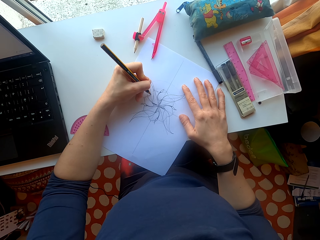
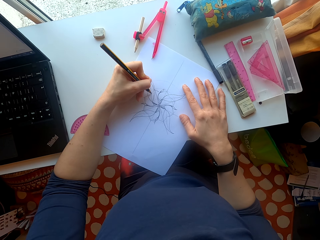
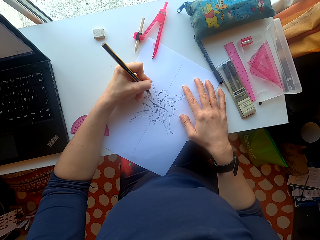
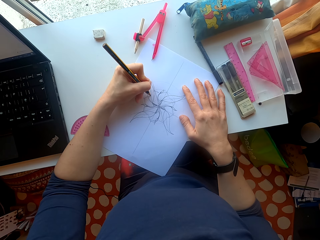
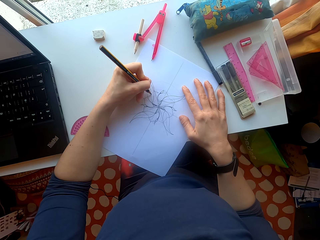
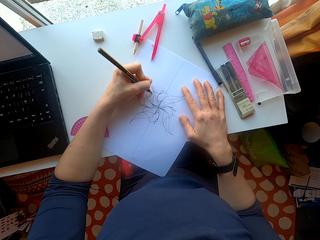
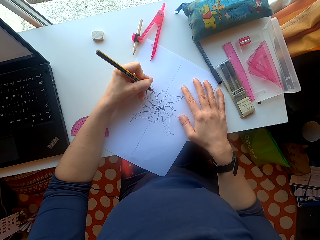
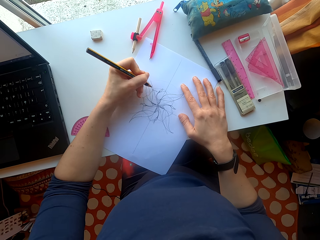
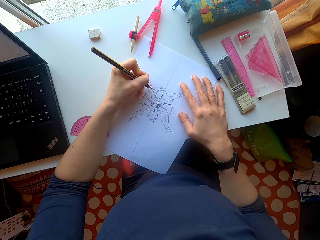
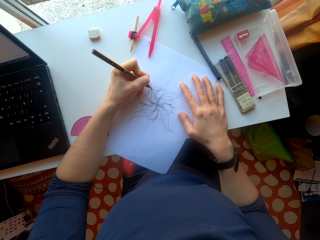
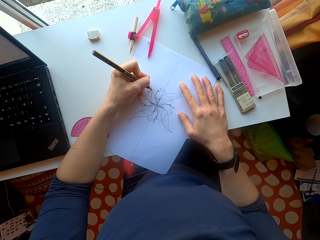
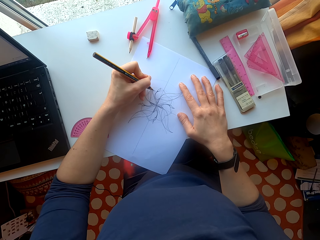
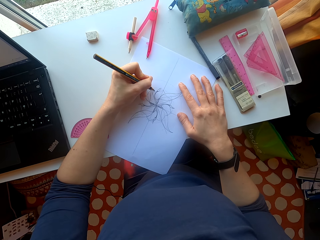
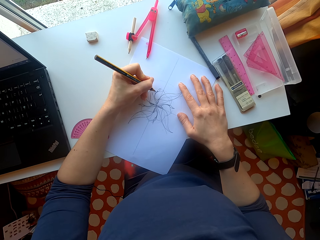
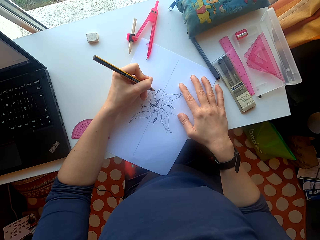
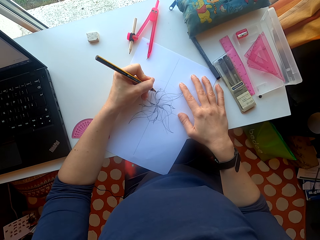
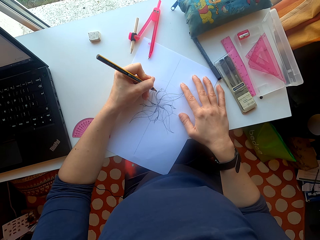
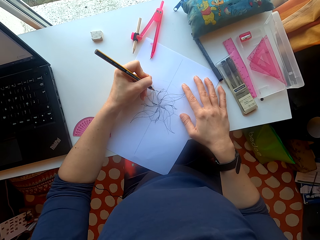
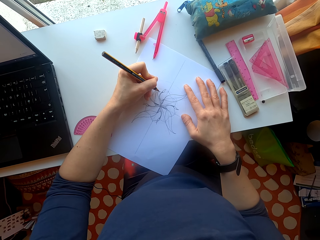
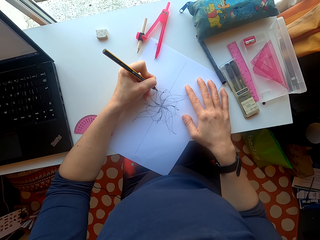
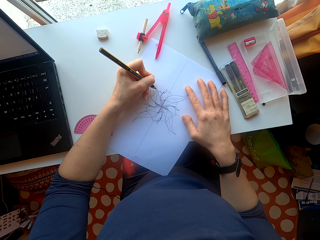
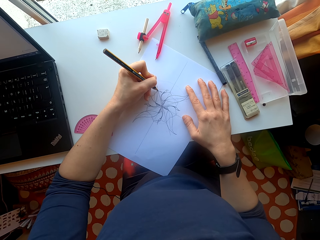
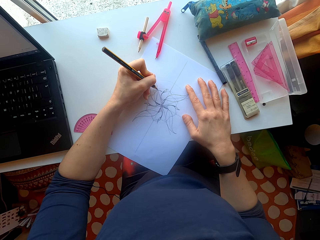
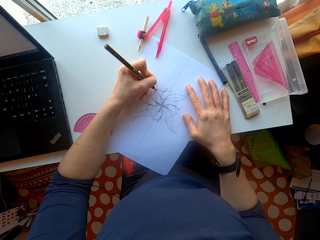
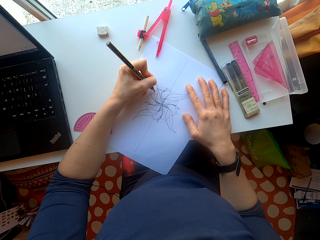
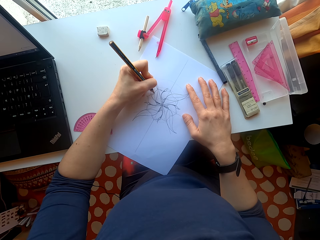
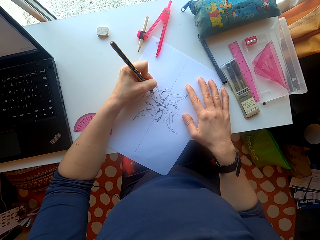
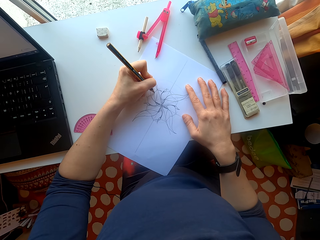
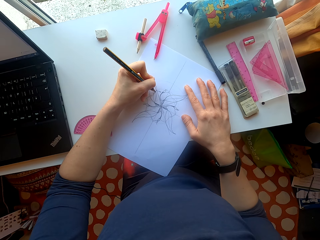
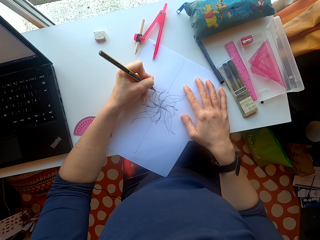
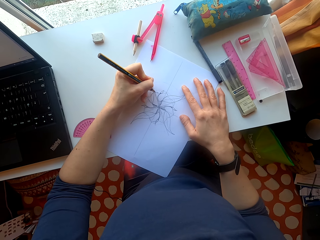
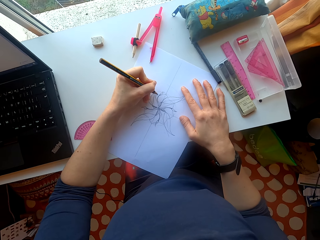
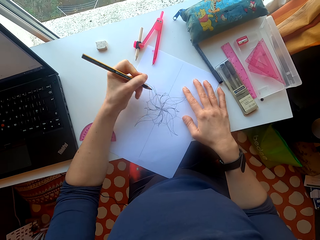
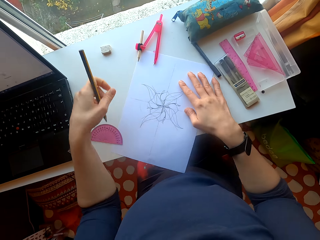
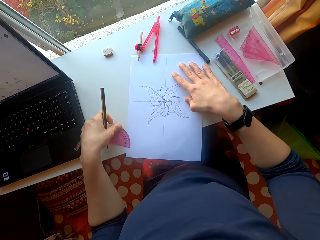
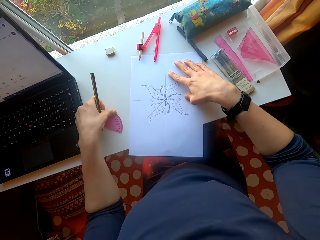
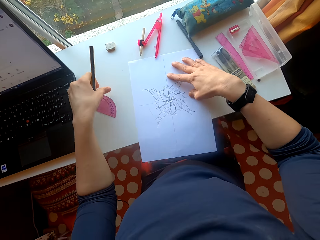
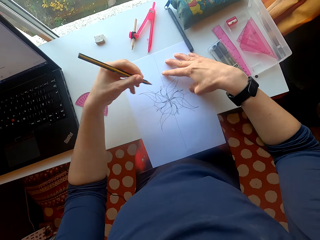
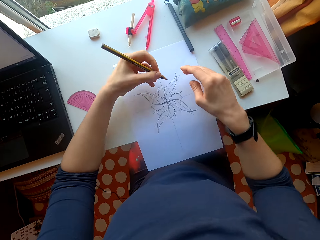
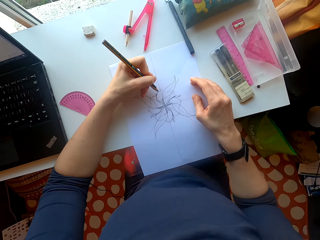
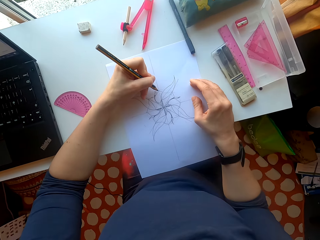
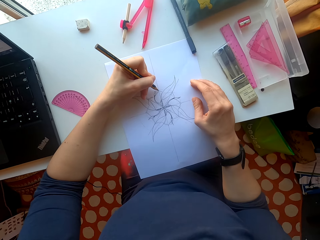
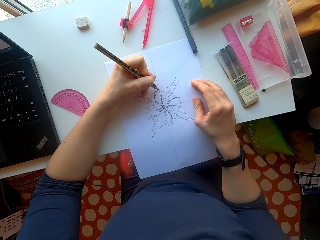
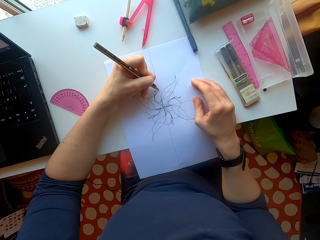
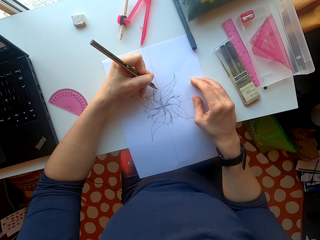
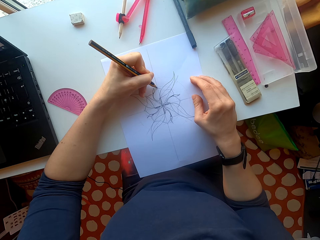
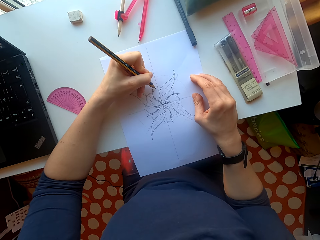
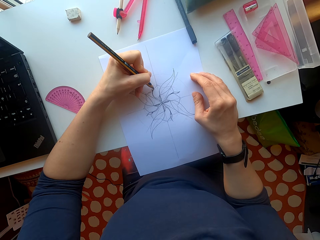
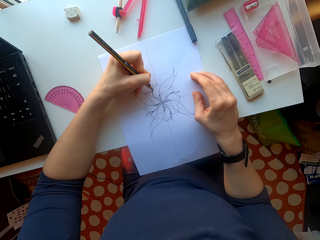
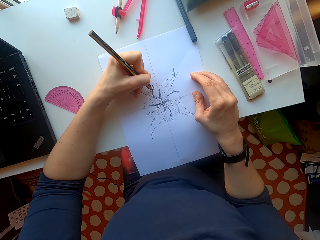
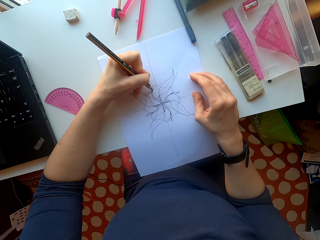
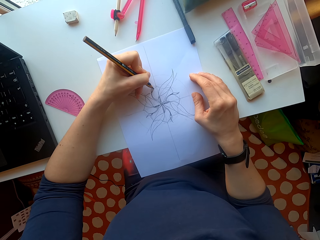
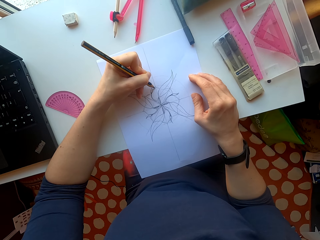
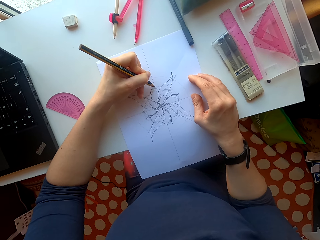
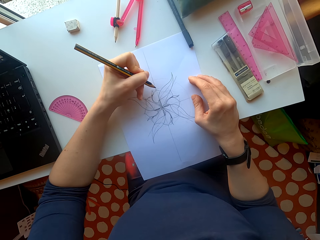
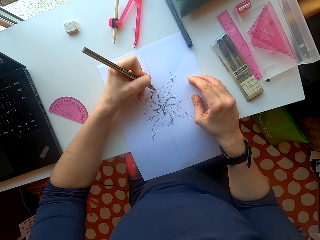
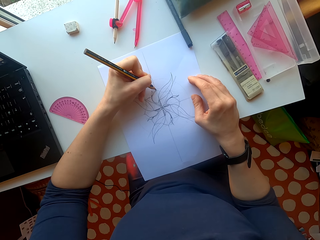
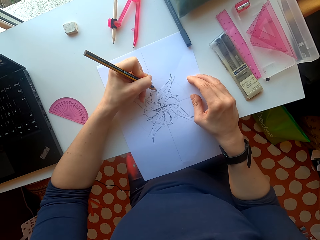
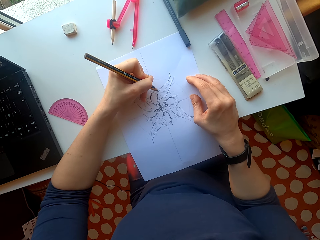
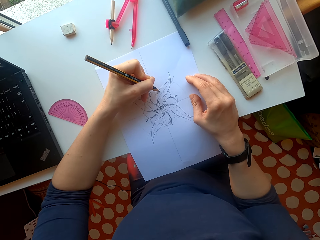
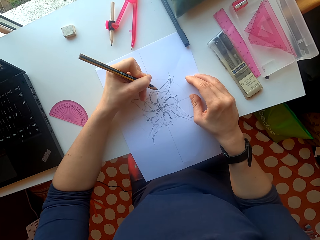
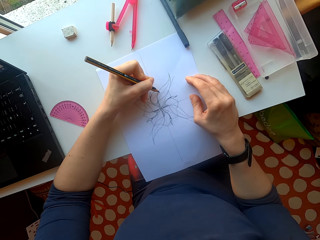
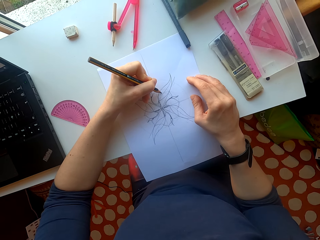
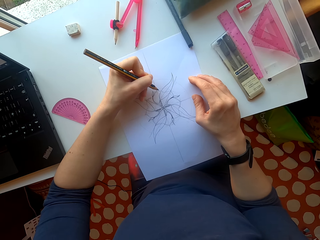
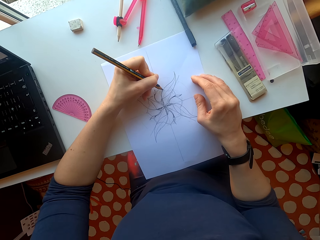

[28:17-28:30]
The camera wearer moves a sheet of paper. They draw on the sheet of paper.

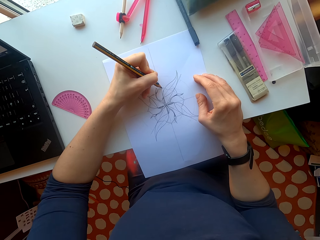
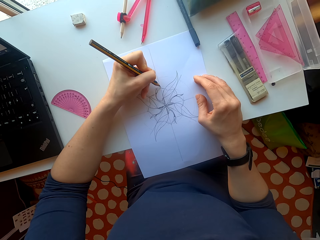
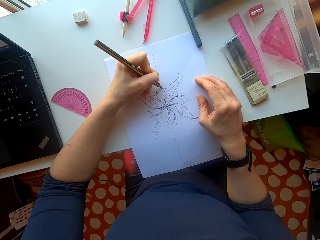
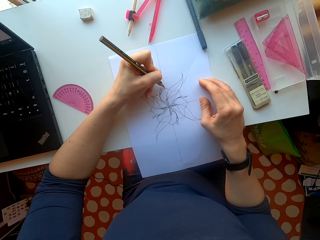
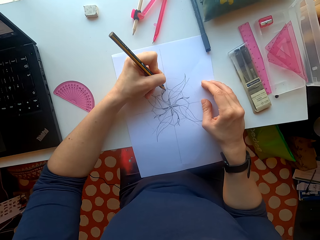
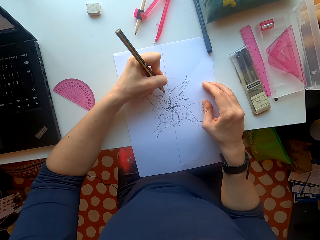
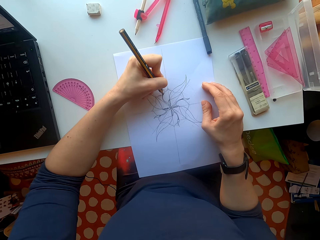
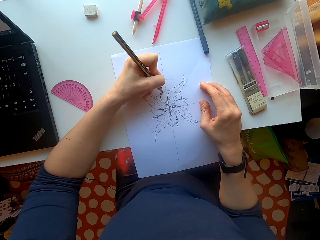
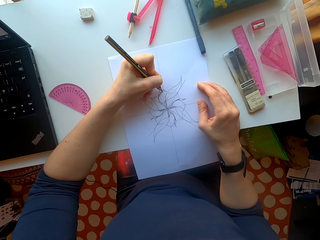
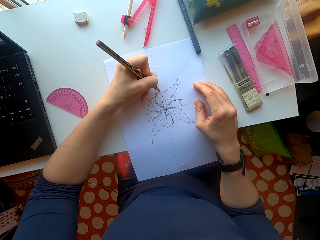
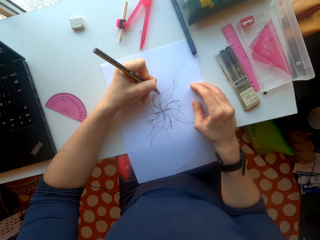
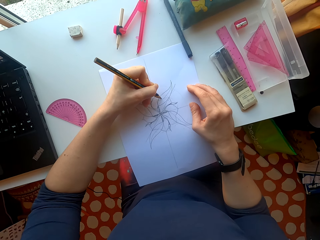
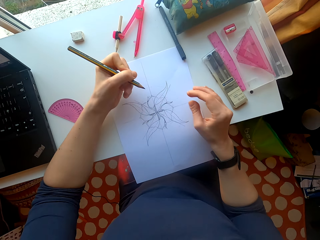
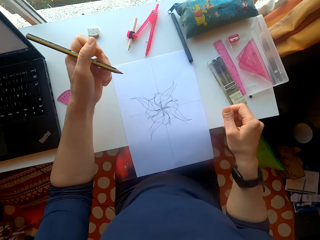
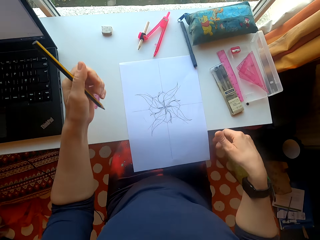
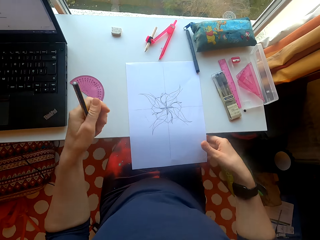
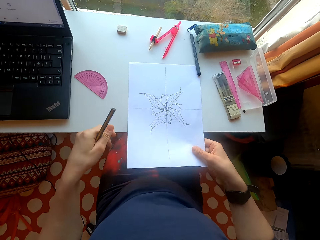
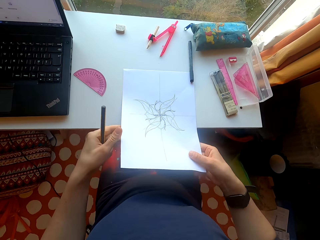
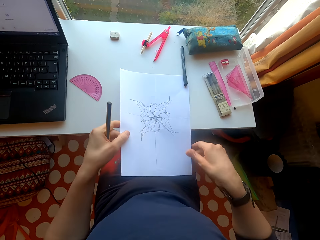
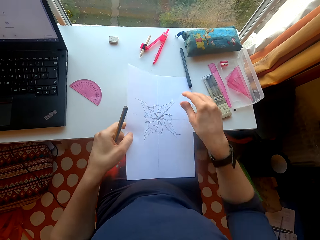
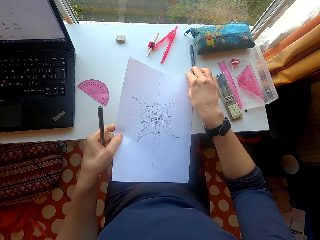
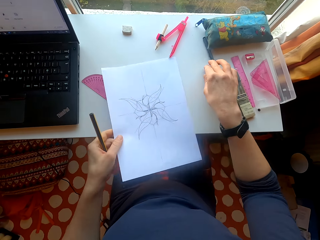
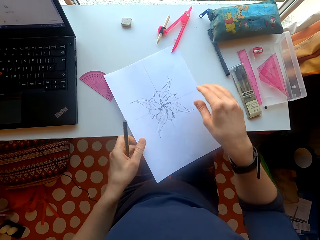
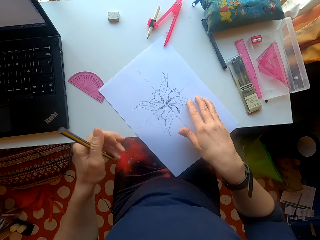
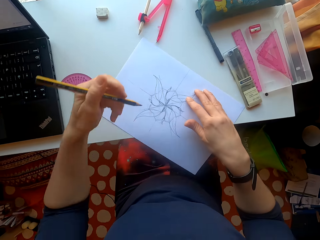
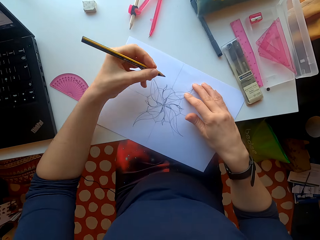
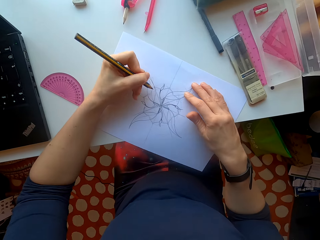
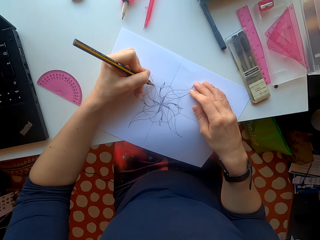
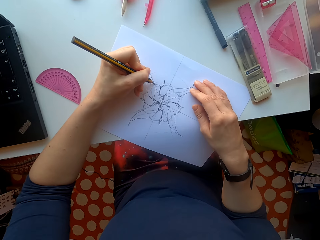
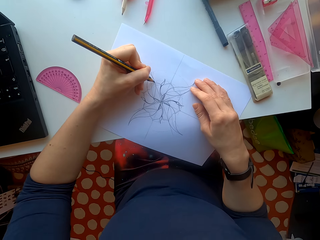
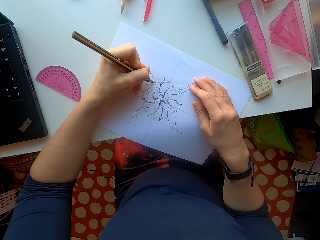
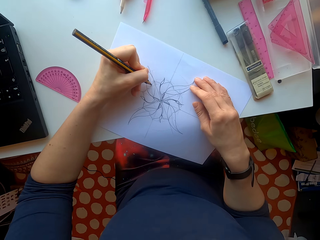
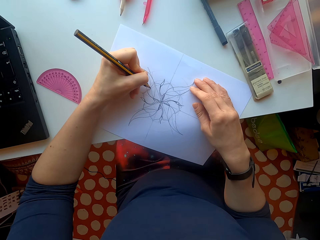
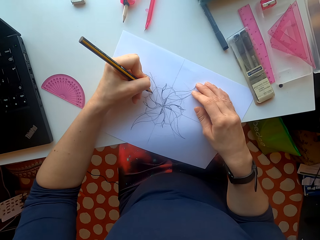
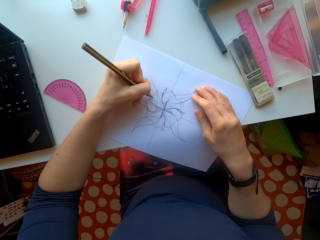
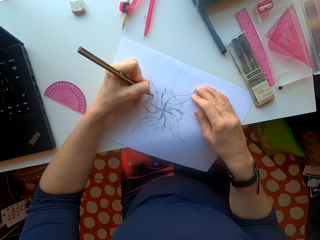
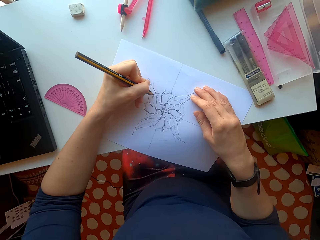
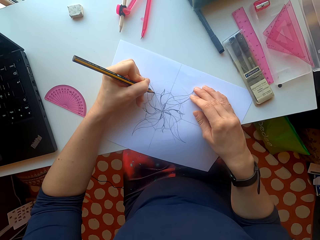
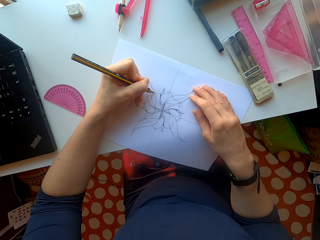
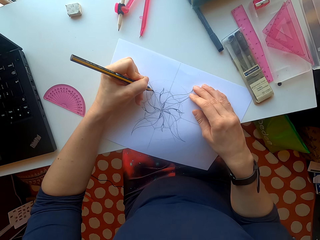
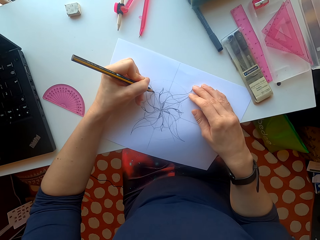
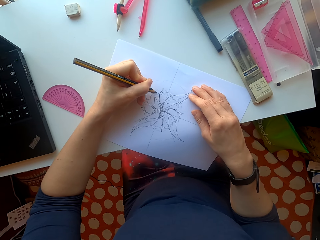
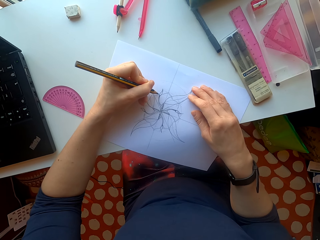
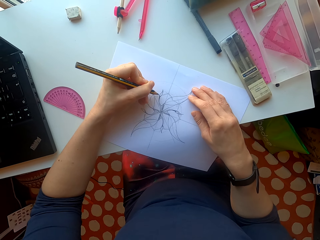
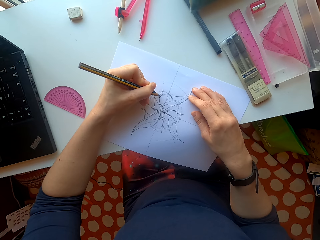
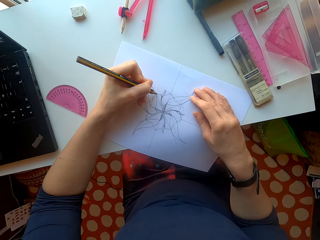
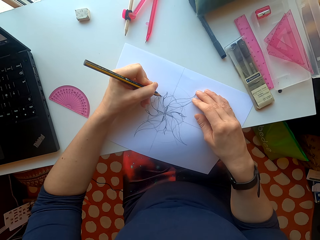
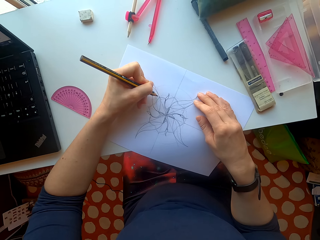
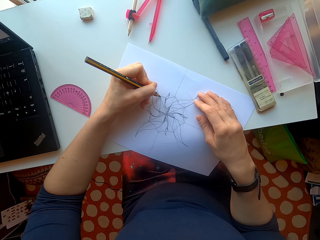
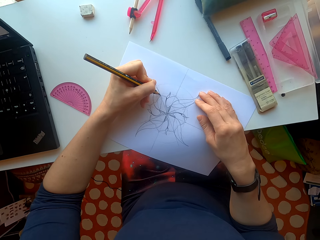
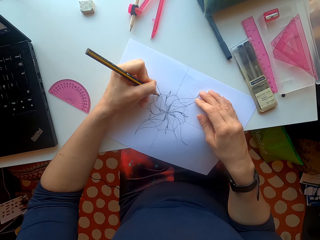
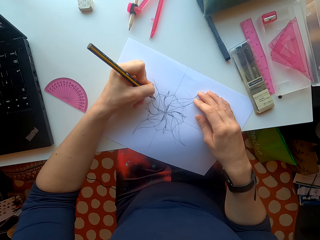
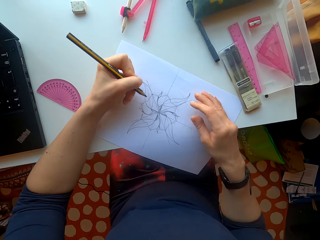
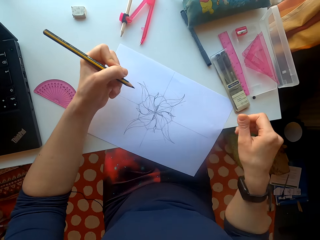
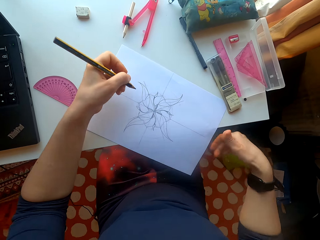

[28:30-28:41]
The camera wearer moves a sheet of paper. They turn the paper. They draw on the sheet of paper.
